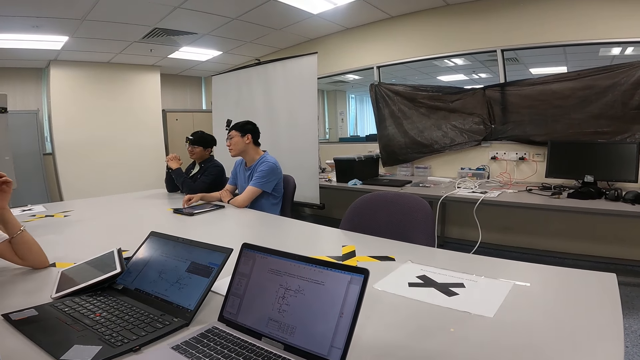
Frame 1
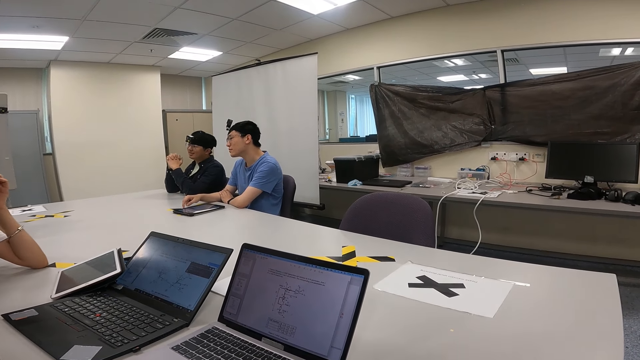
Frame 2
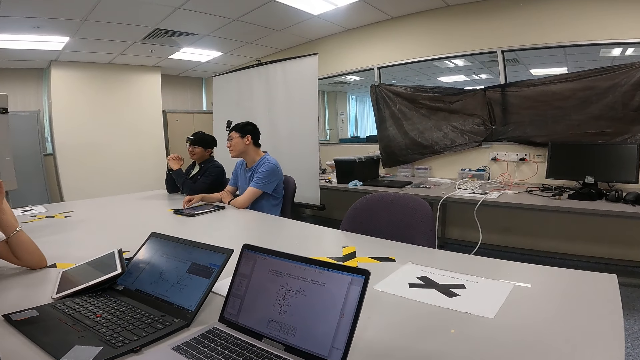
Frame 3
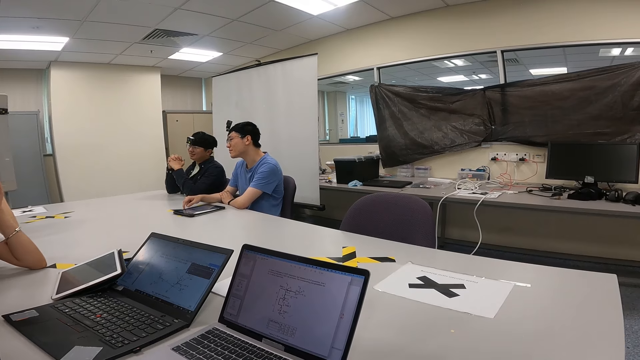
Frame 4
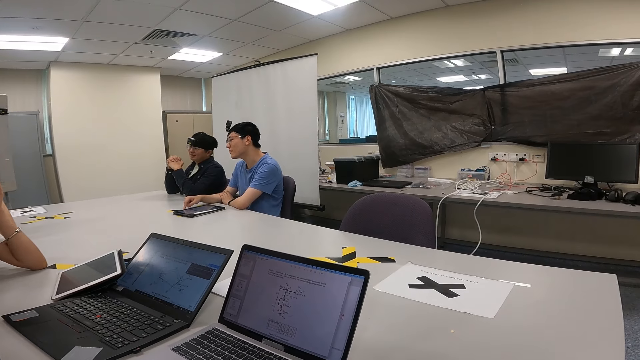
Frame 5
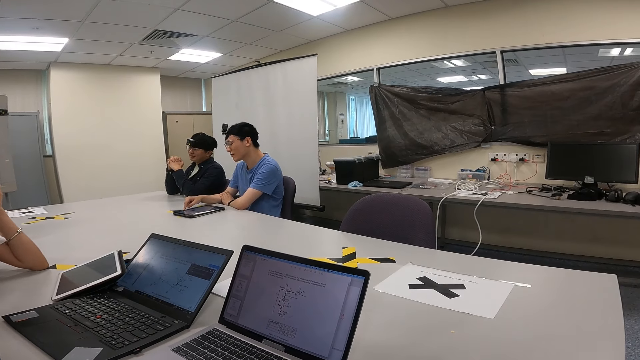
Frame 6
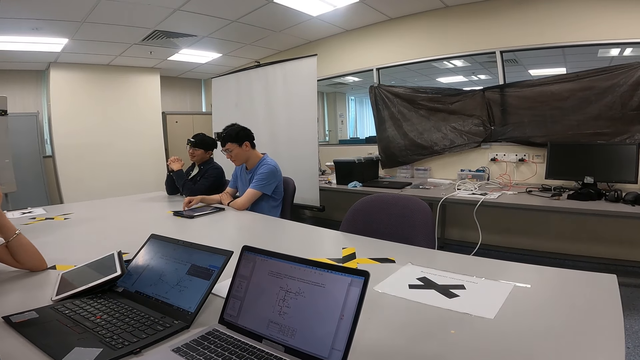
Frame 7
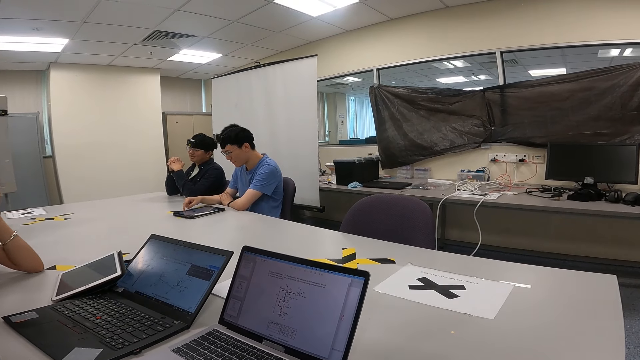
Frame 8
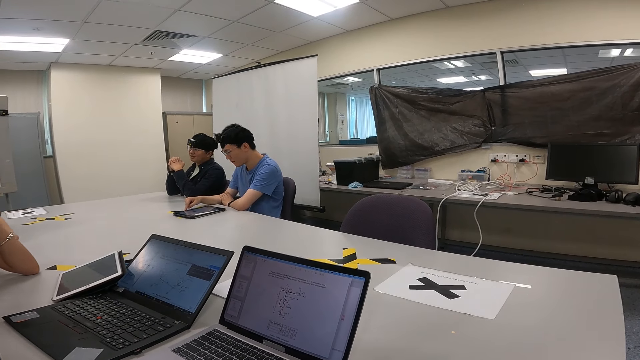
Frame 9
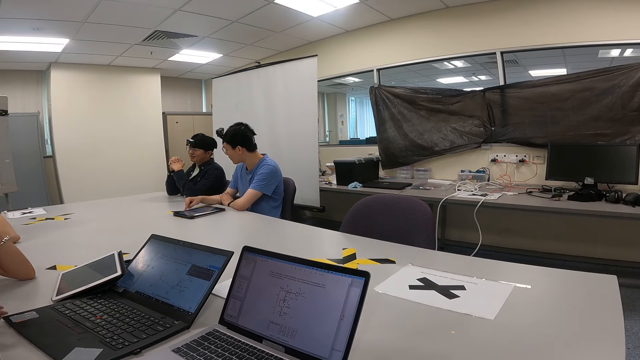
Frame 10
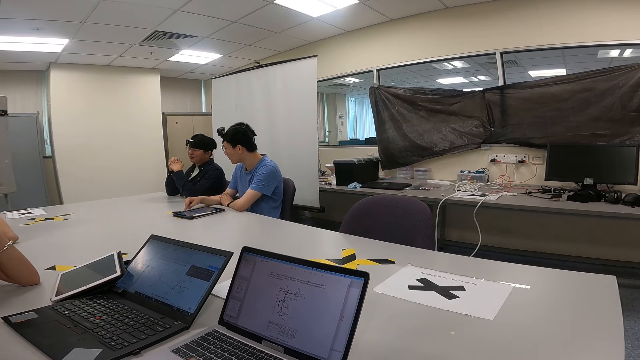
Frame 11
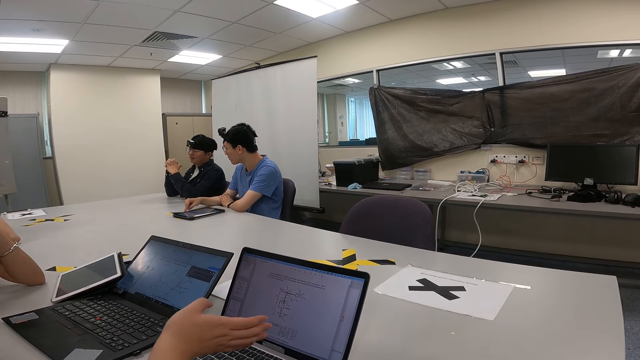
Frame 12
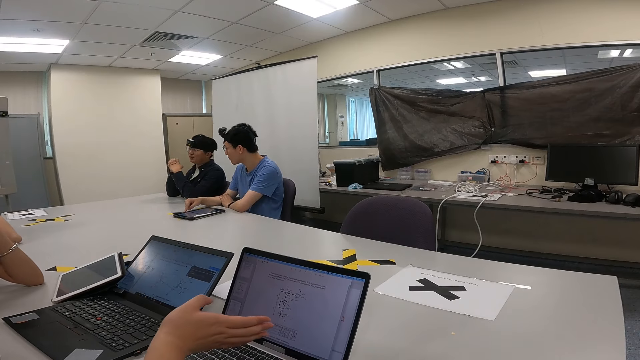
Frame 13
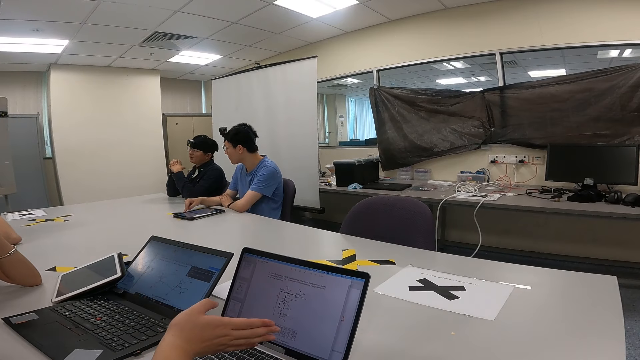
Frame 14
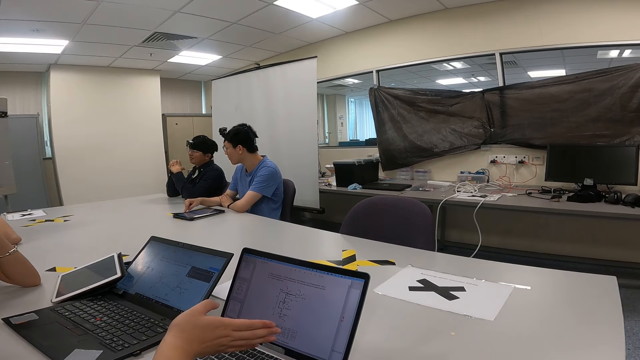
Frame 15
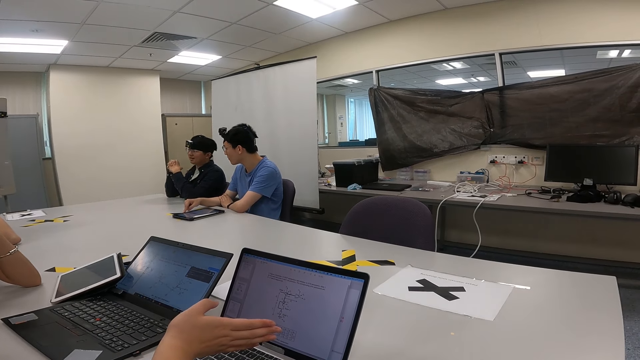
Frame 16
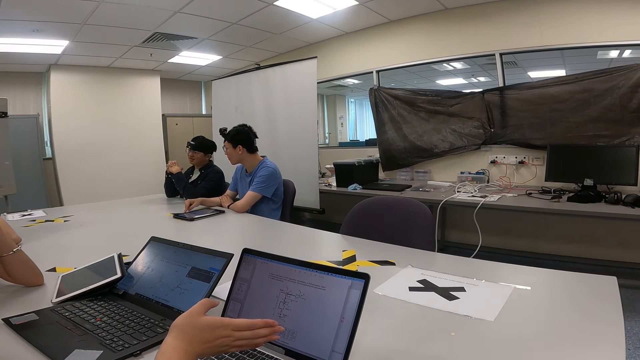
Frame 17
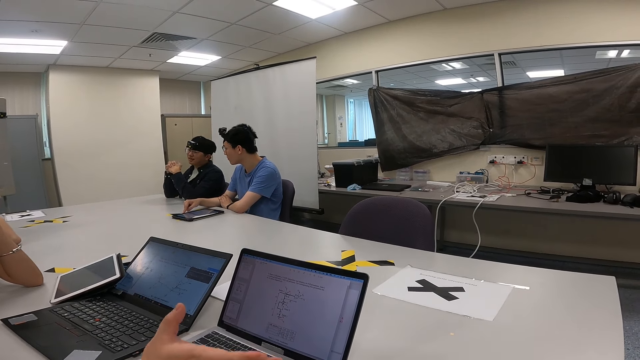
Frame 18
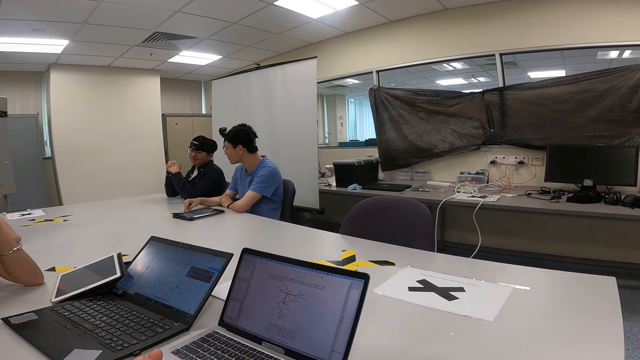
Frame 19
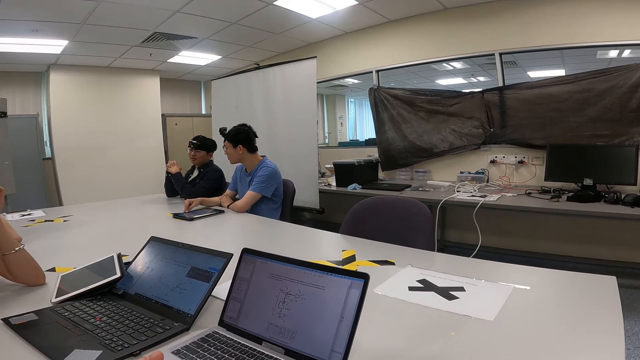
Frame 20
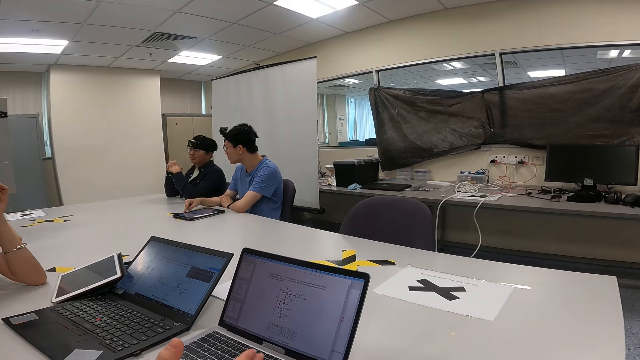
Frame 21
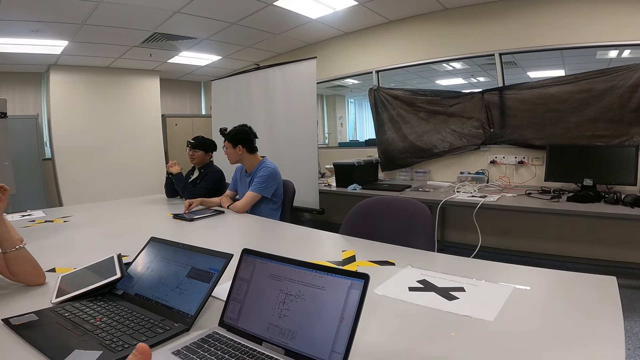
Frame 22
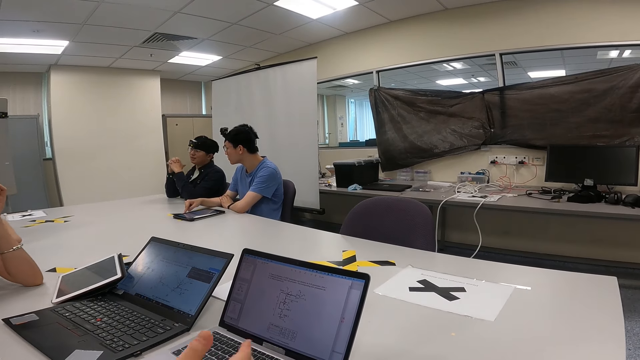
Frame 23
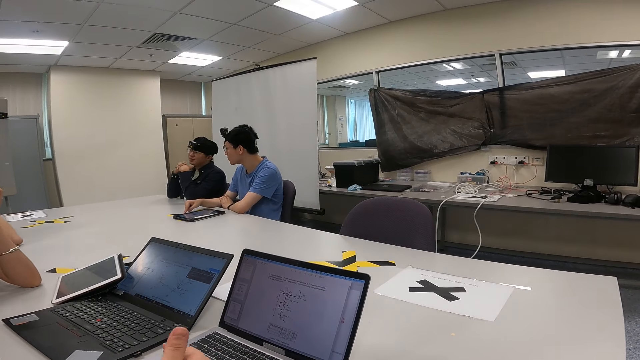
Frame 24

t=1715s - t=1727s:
A person is nodding. The camera wearer is pointing at the laptop.

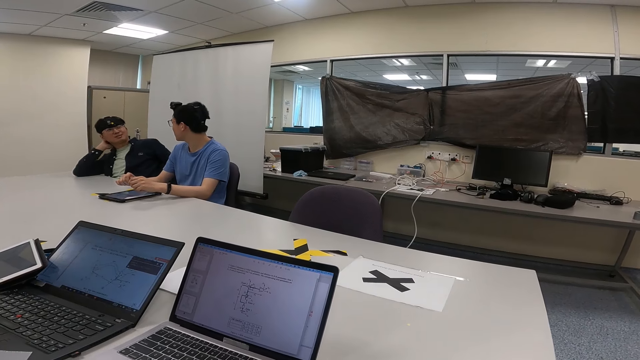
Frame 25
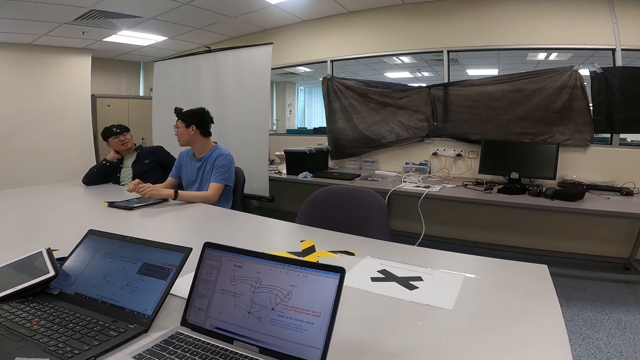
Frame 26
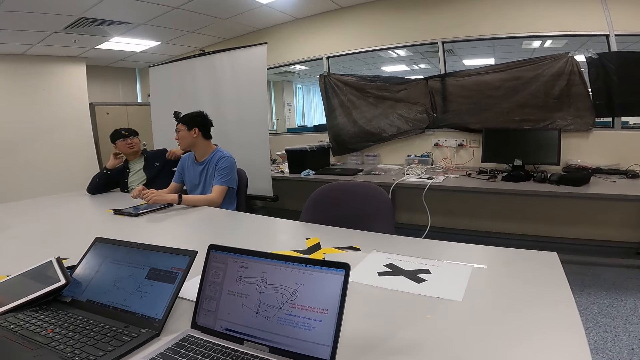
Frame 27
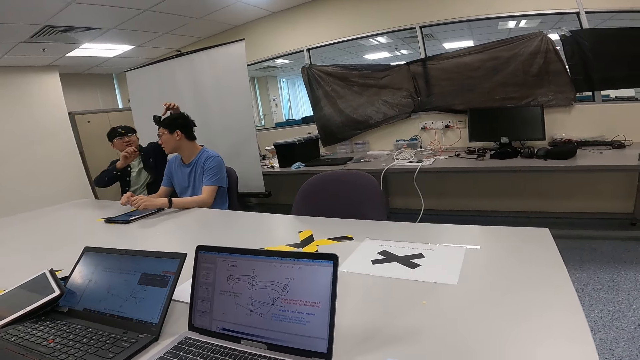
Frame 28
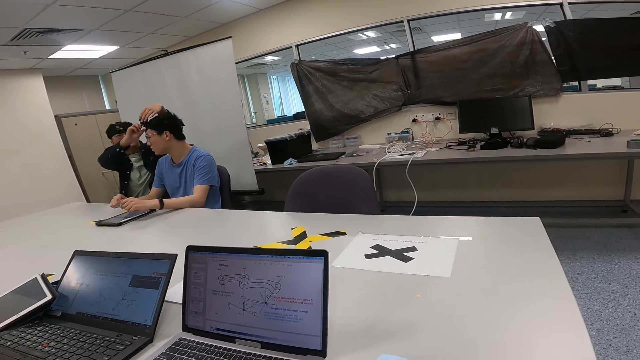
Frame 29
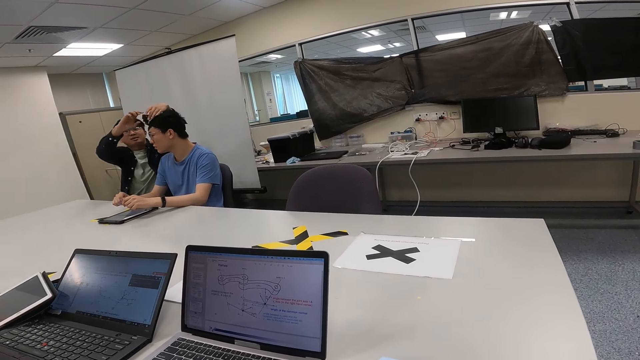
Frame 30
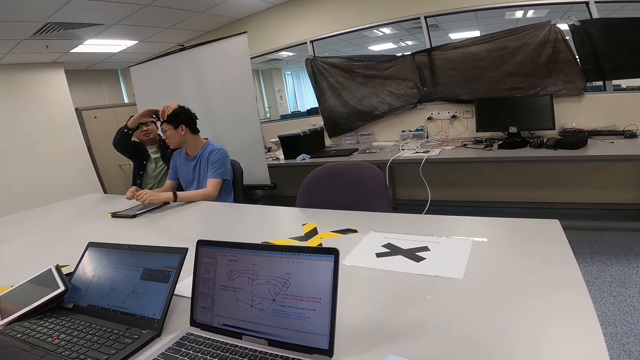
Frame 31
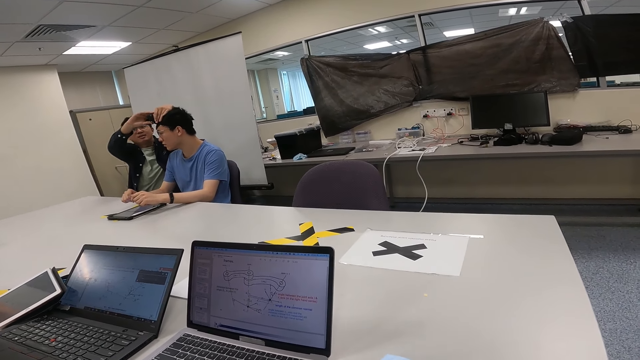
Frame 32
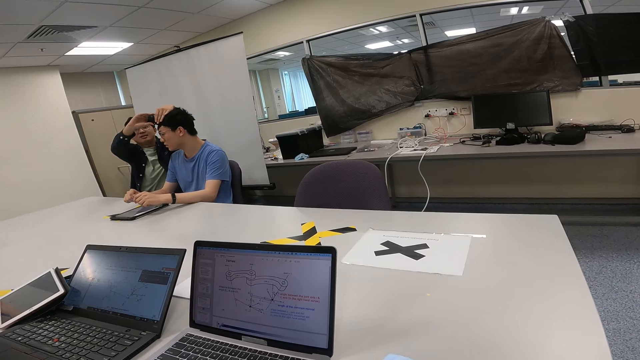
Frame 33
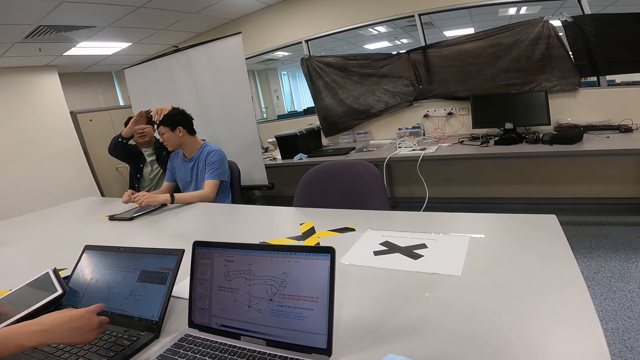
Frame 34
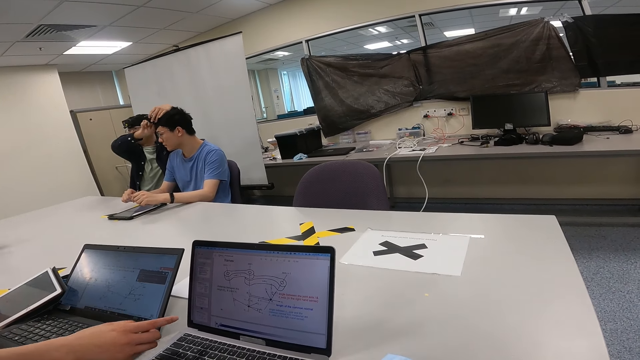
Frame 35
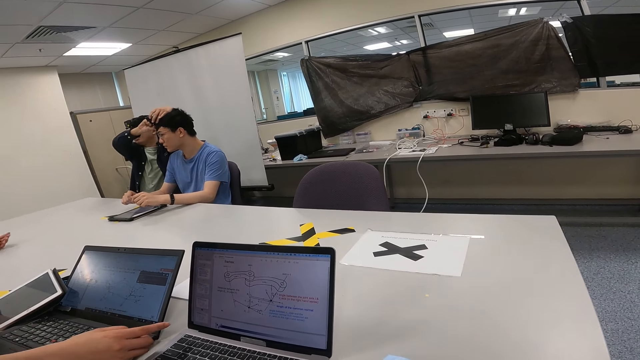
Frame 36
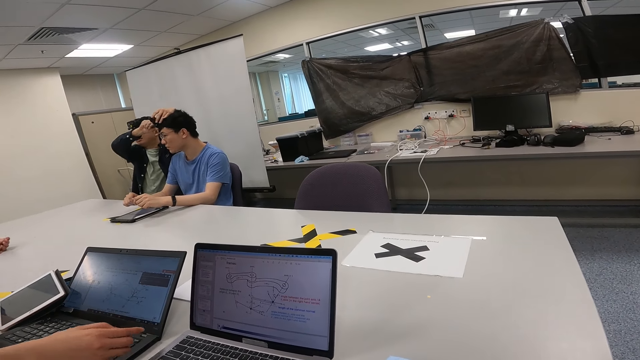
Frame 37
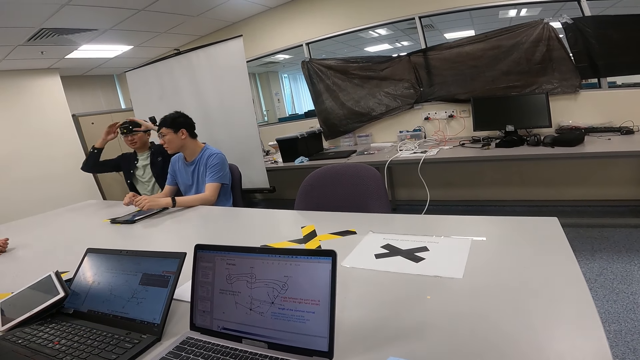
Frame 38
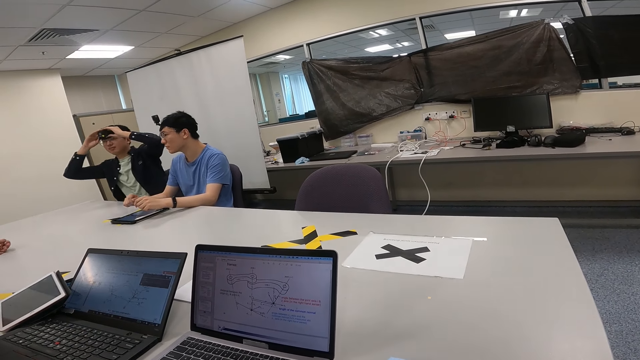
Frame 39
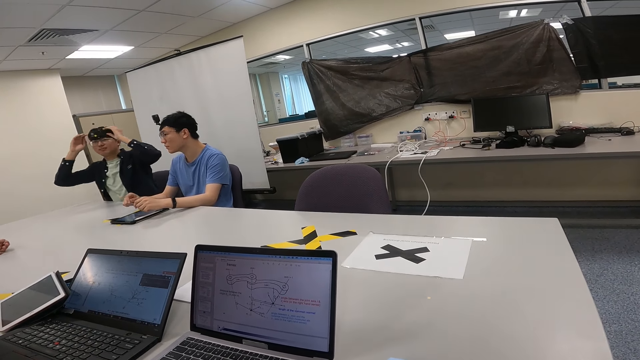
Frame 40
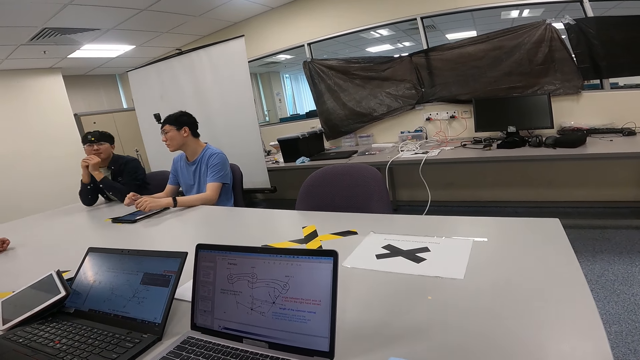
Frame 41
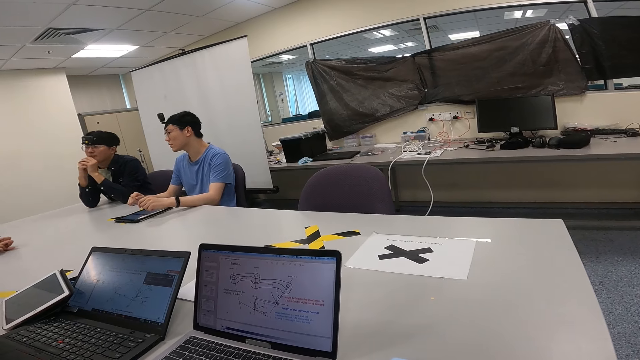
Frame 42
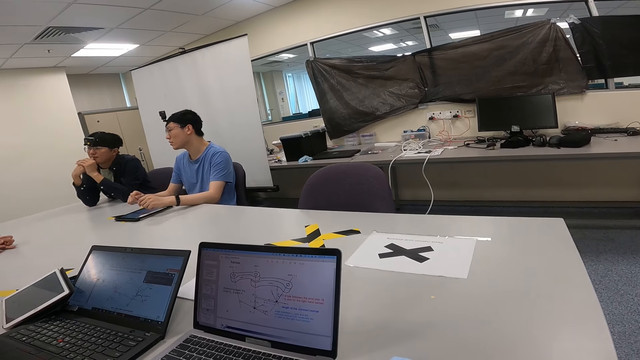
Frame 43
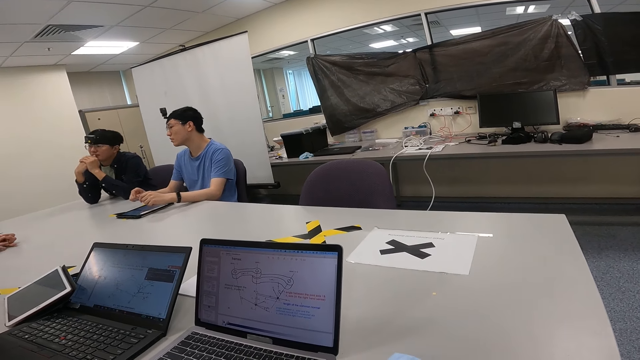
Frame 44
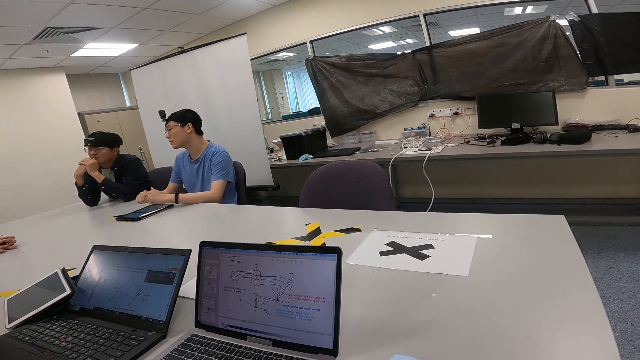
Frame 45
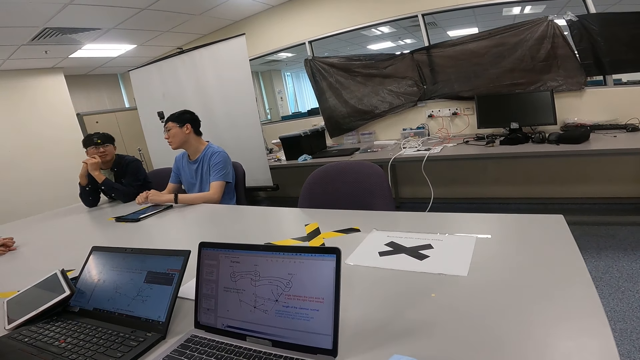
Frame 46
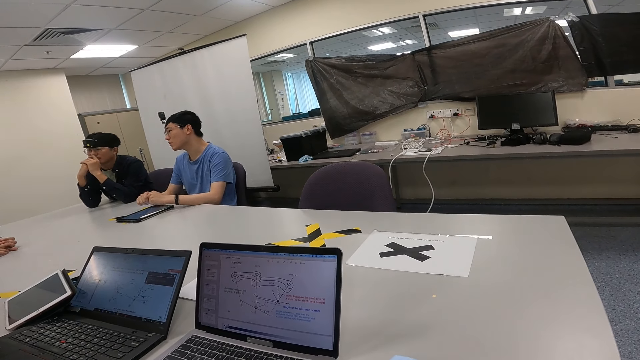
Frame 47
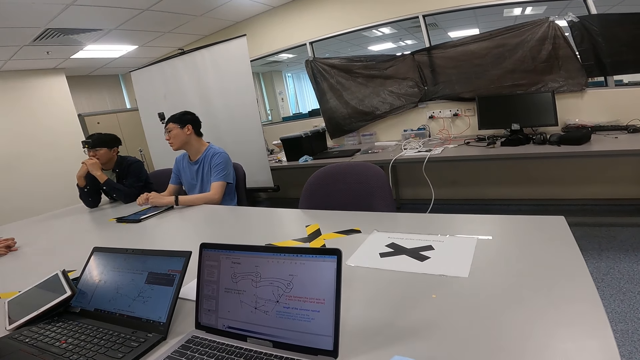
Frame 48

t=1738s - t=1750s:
Someone is talking. The person is adjusting a camera. The person is adjusting his camera.
